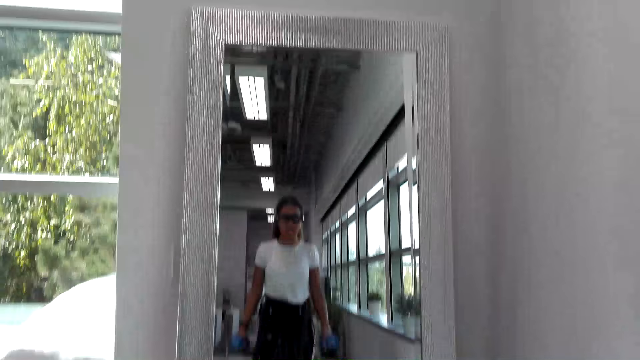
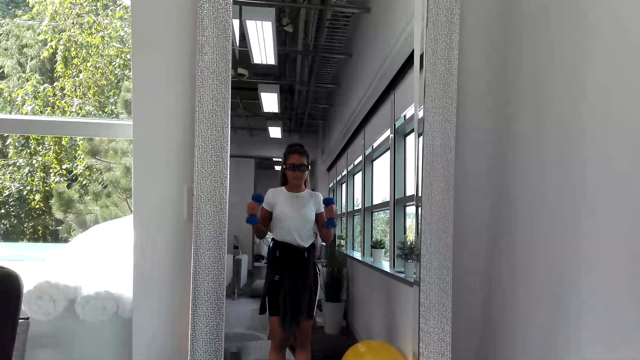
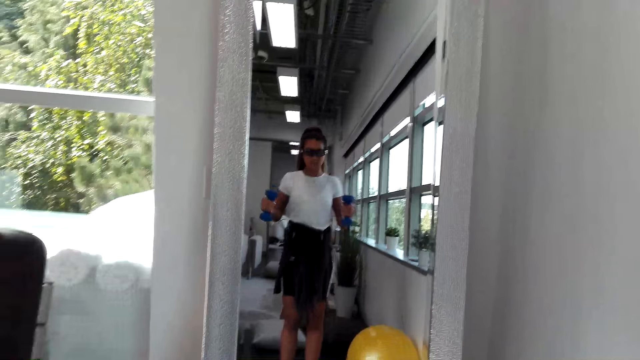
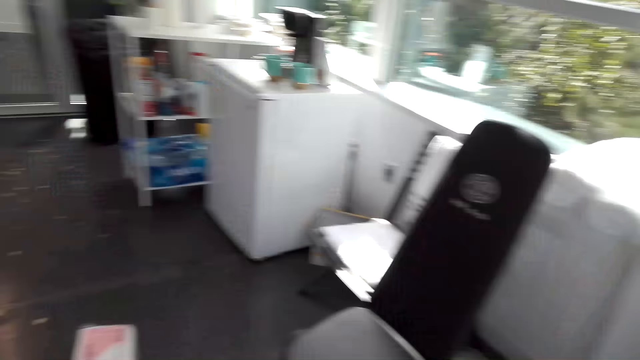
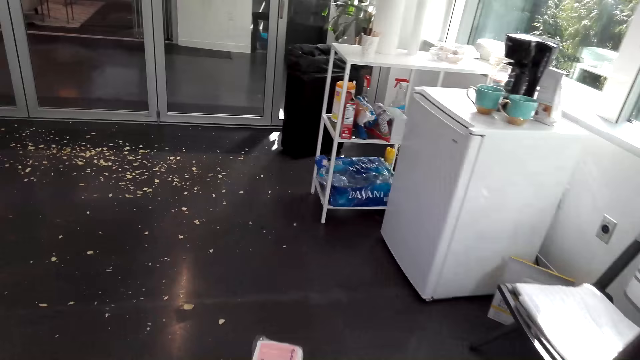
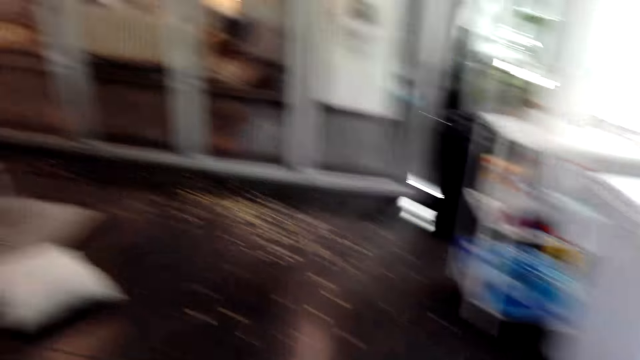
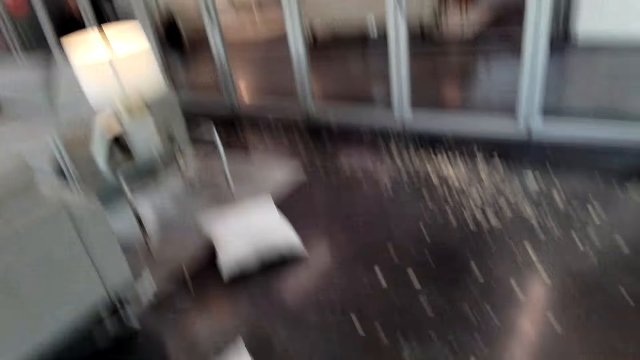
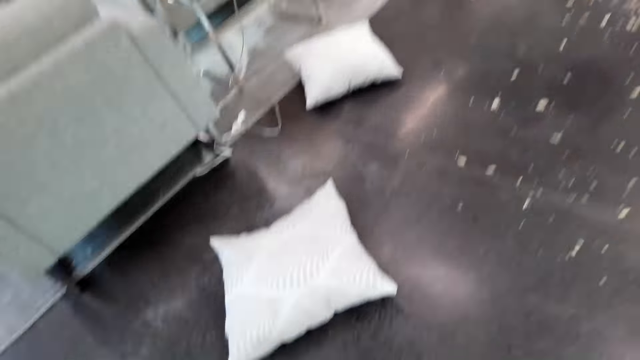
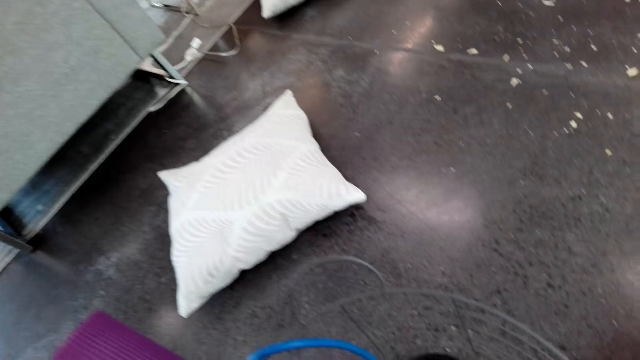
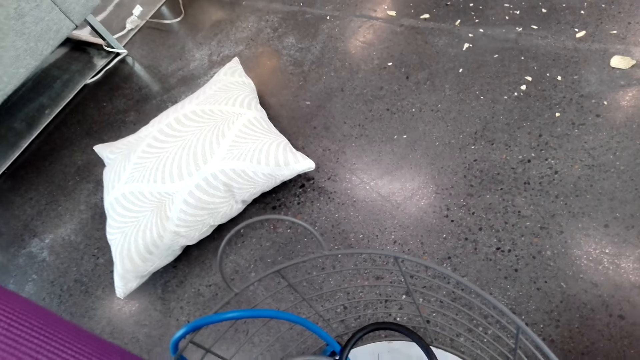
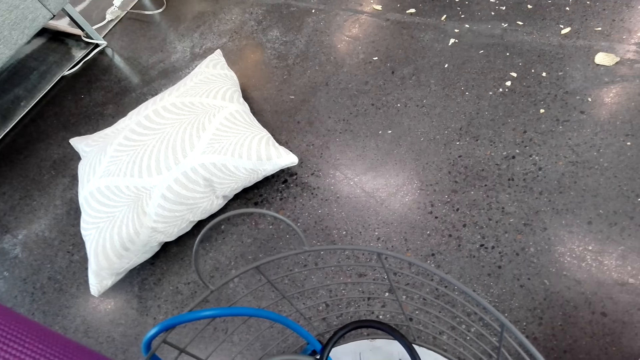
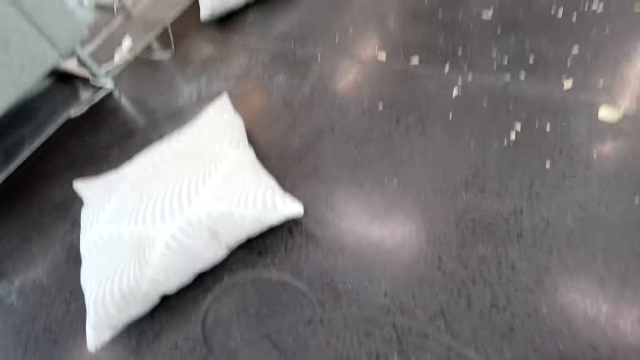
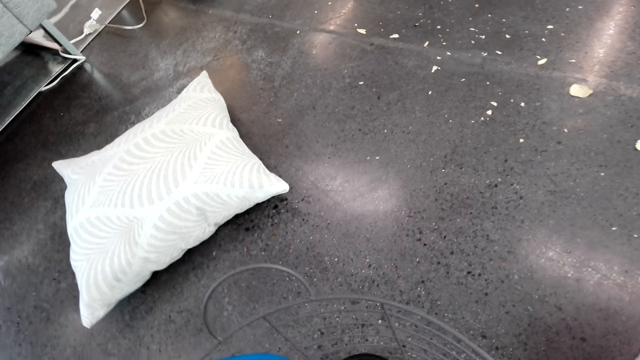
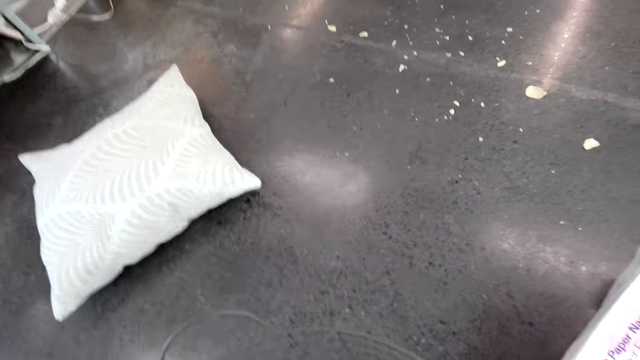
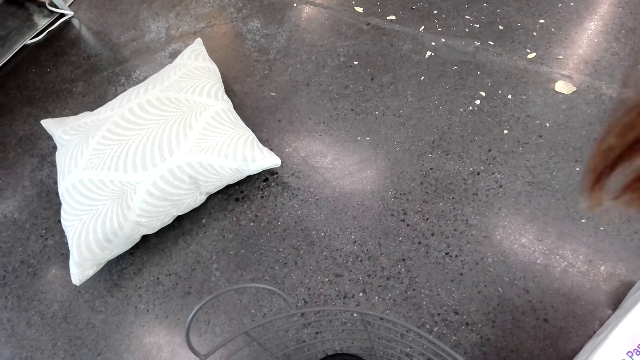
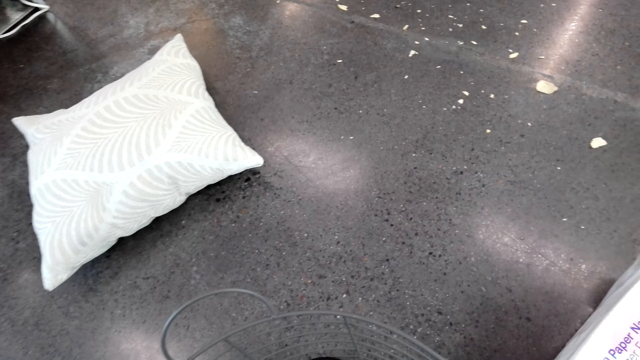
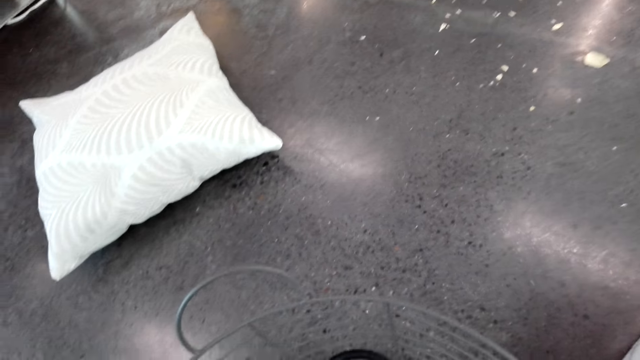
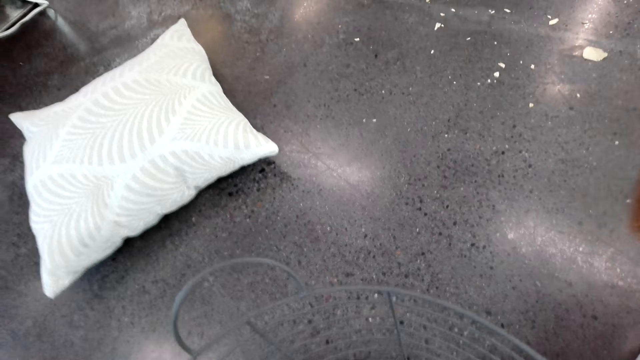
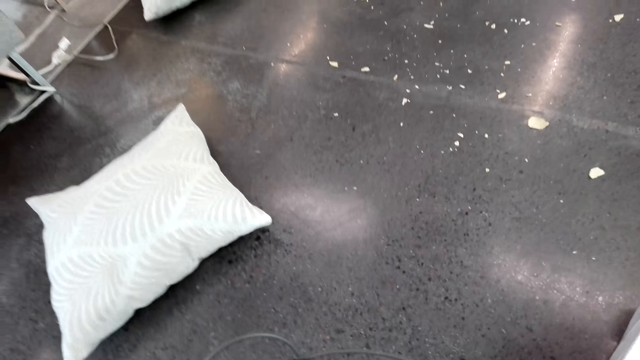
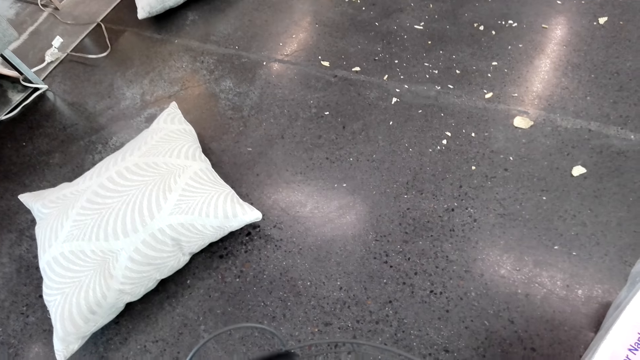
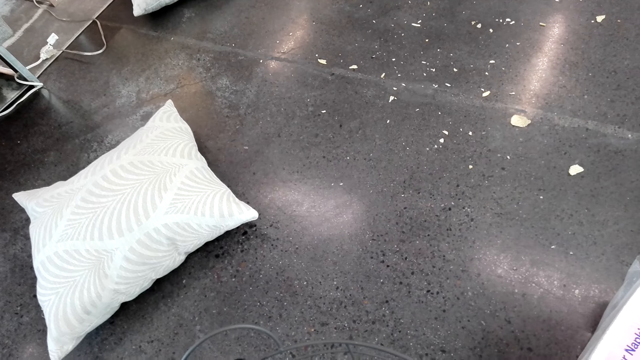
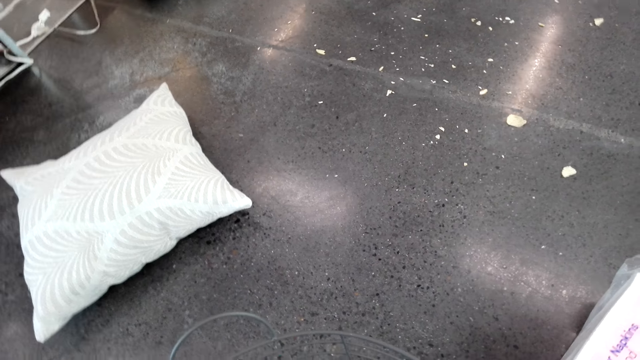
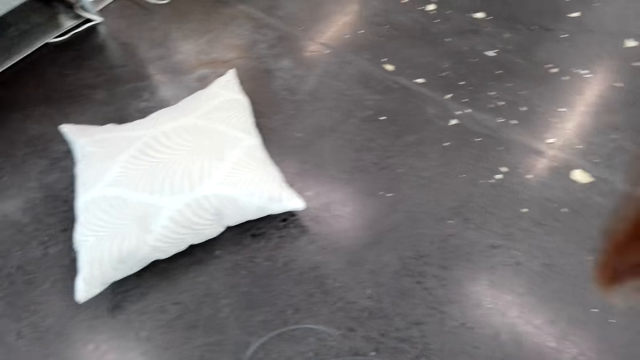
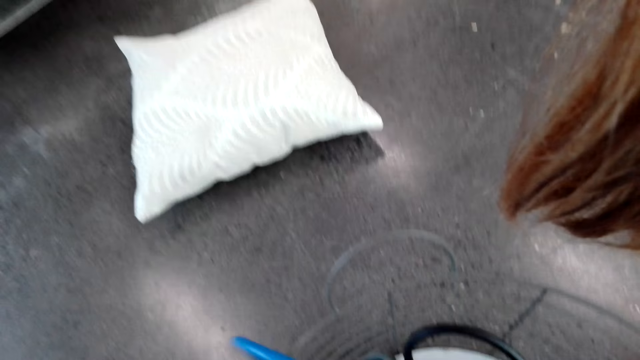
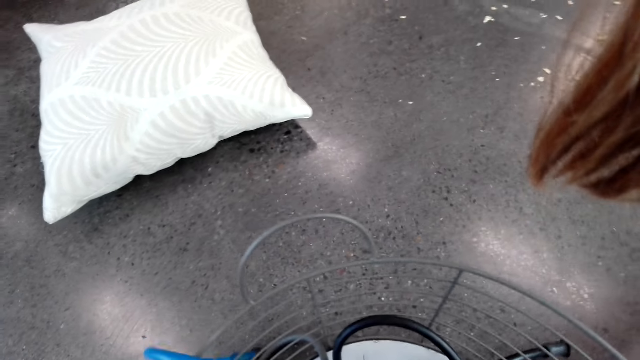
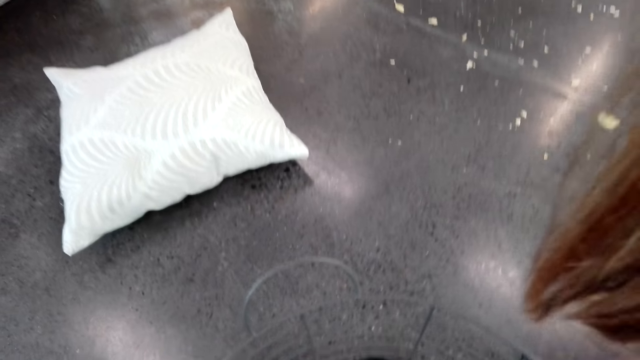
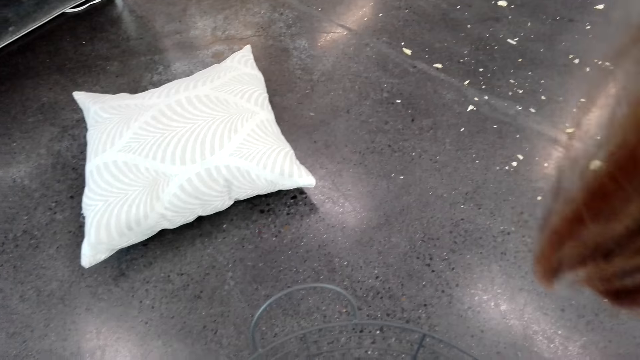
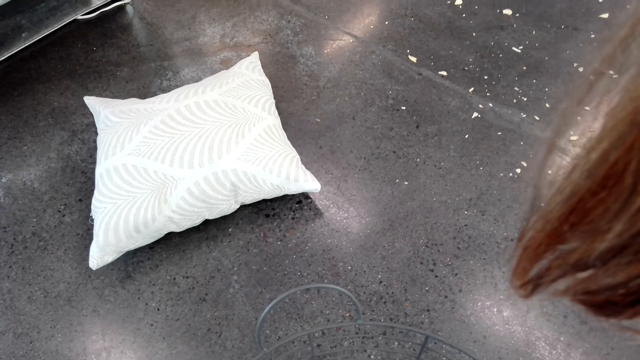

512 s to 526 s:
The camera wearer converses with a man. The man converses with the camera wearer. The camera wearer looks around the house. They touch something. They converse with the man. The man converses with the camera wearer. The camera wearer converses with the man. The man converses with the camera wearer. The camera wearer searches for something.

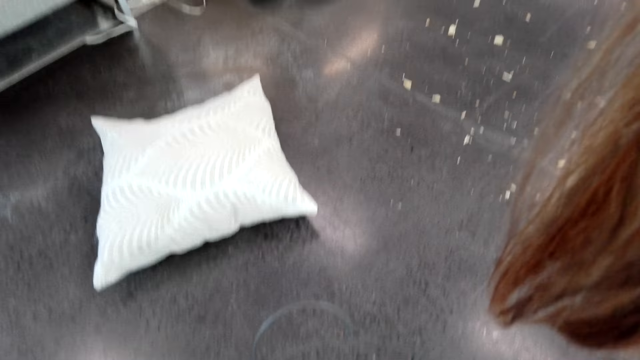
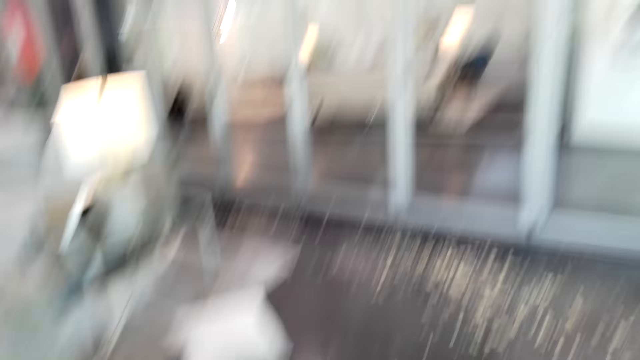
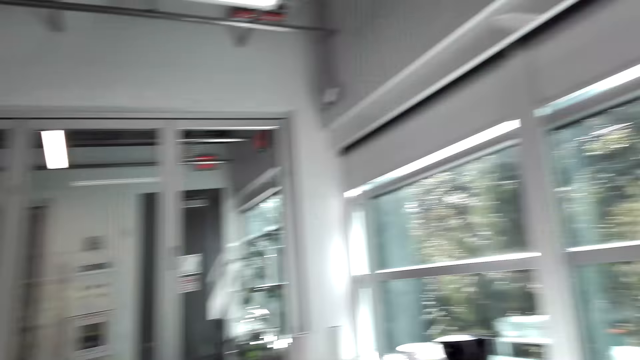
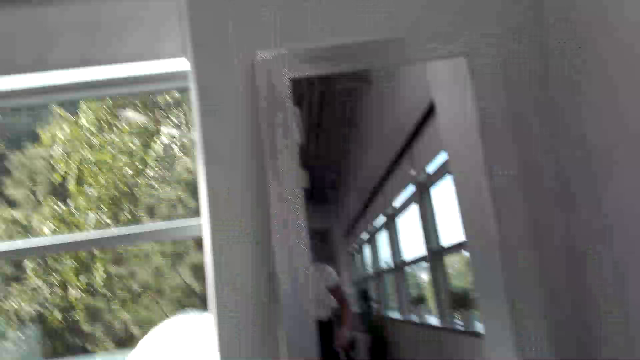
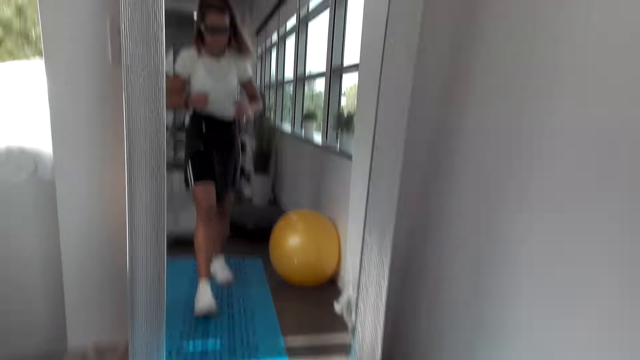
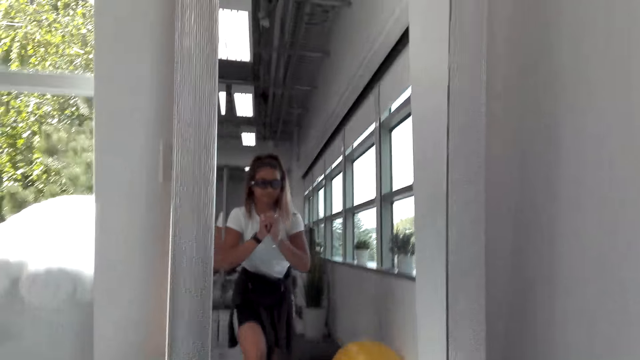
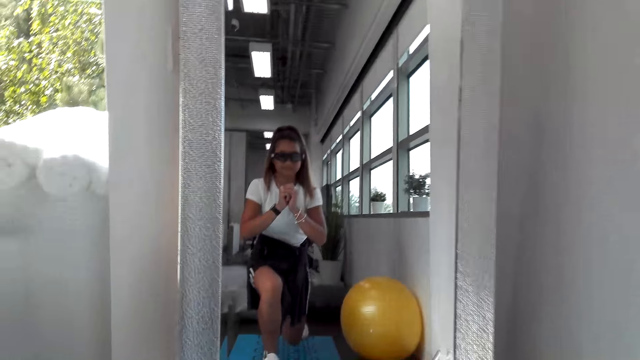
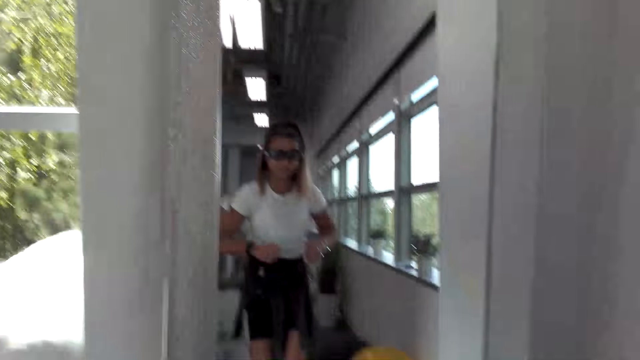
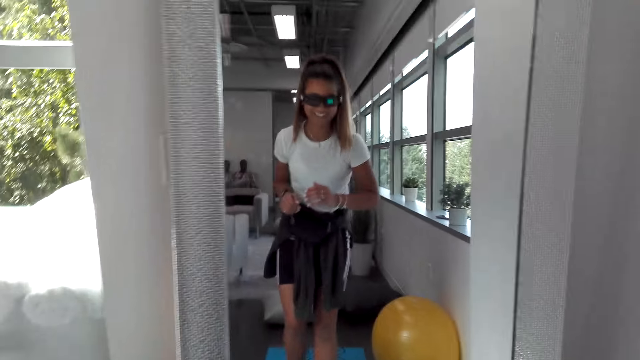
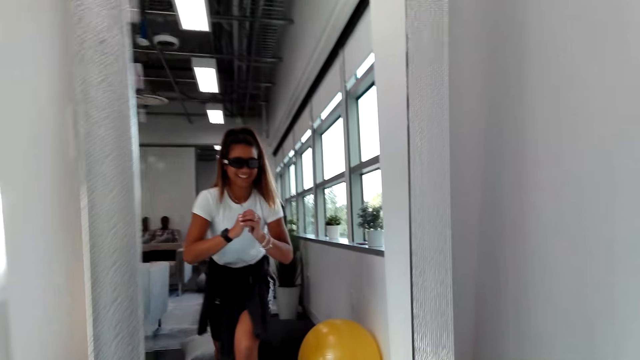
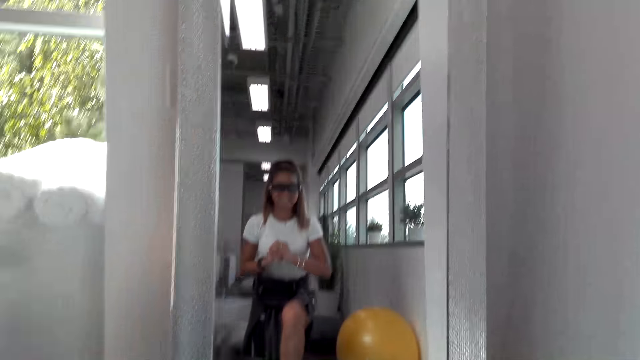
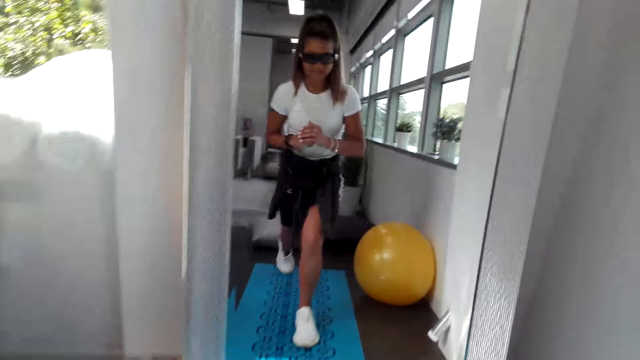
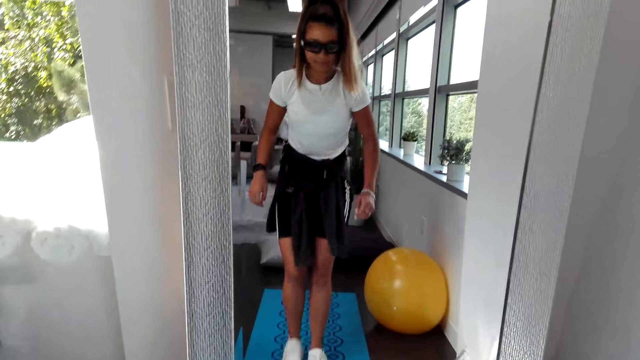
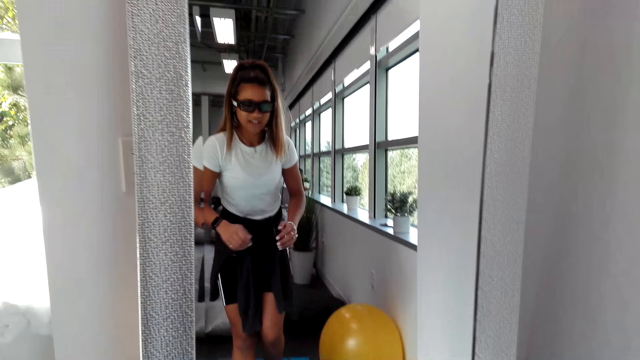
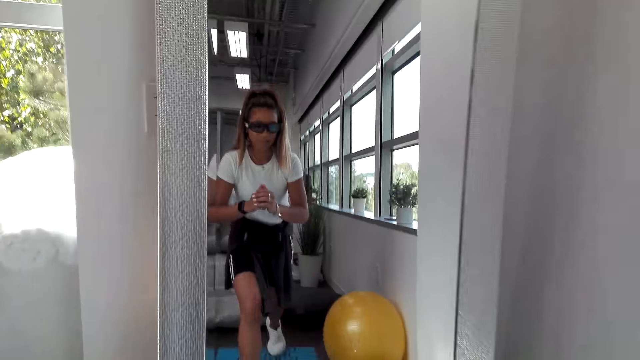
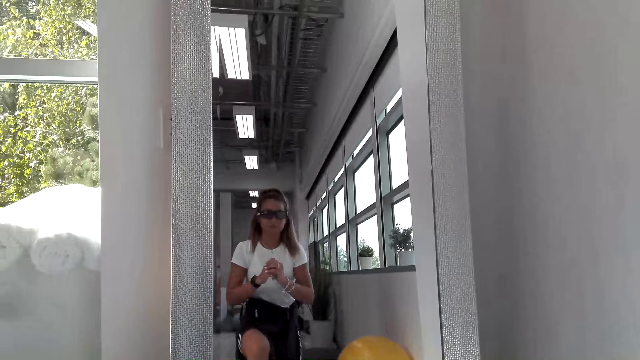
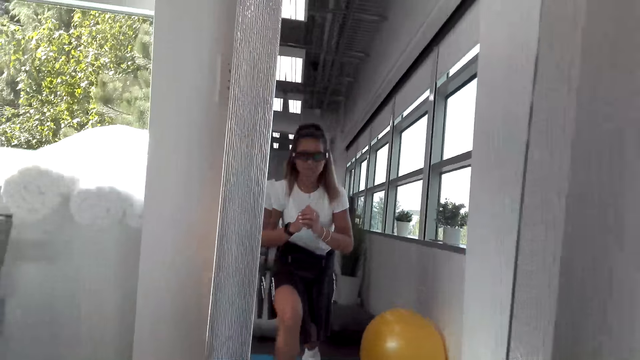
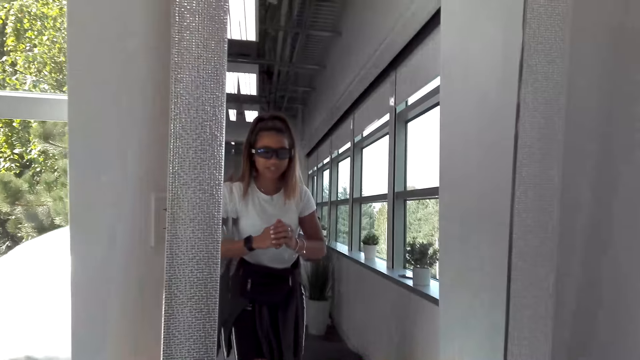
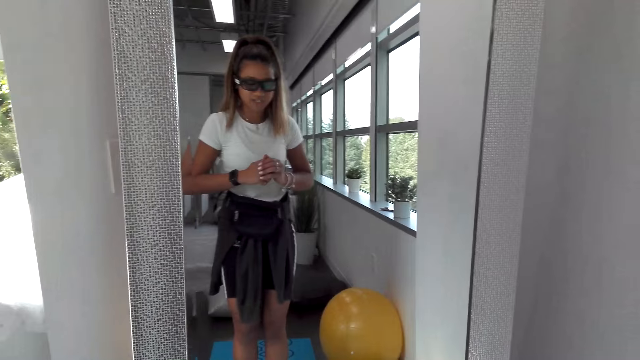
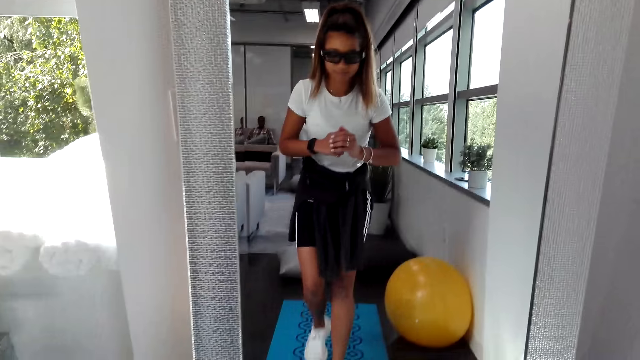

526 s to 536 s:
The camera wearer picks up something. They do a lunge squat. They bend on the ground. They converse with a man. They converse with the man again.
